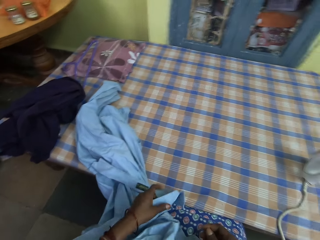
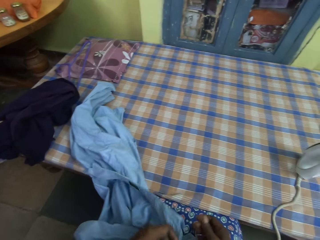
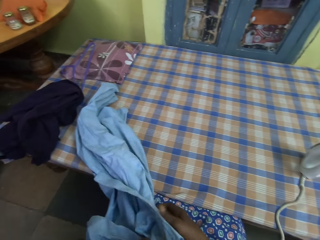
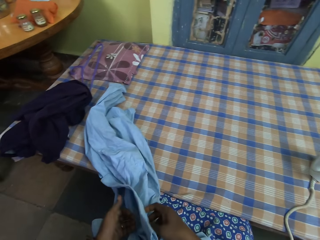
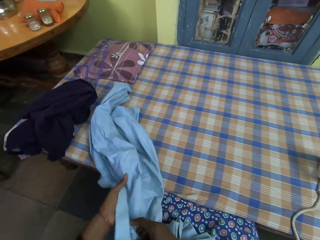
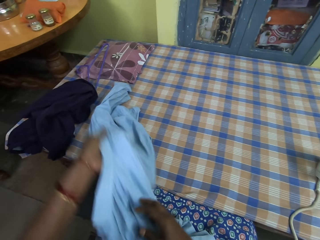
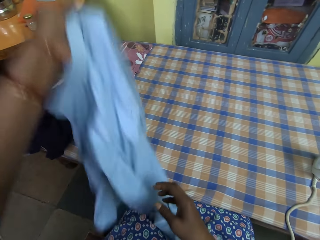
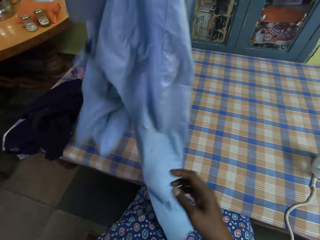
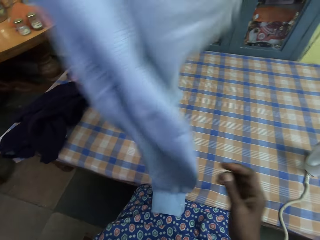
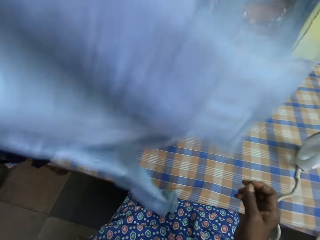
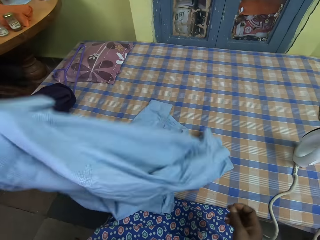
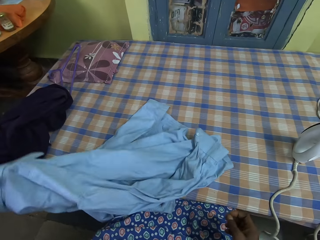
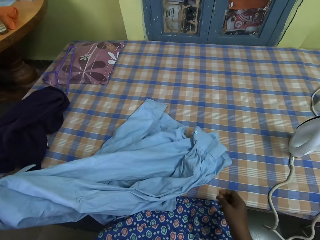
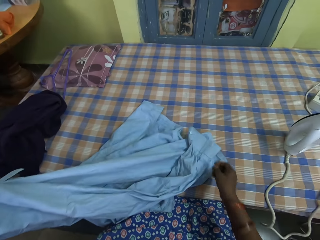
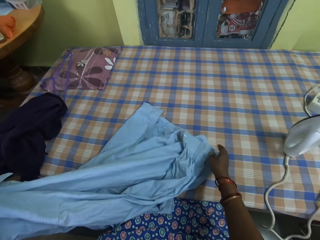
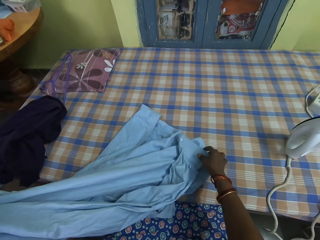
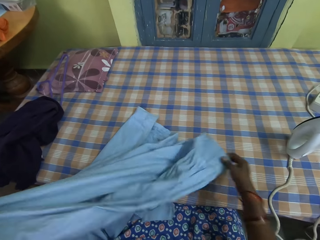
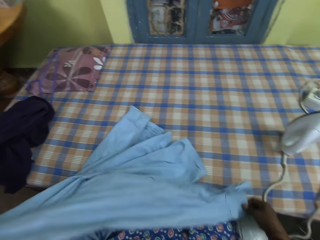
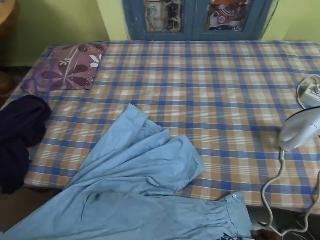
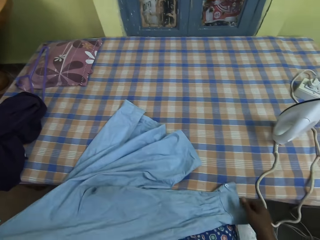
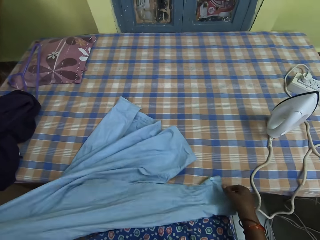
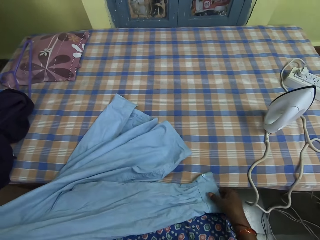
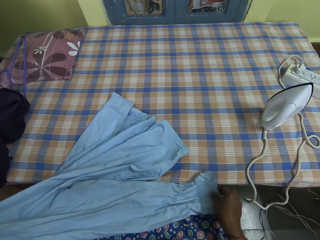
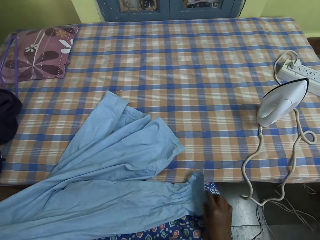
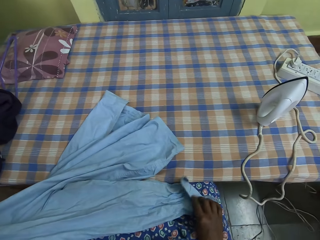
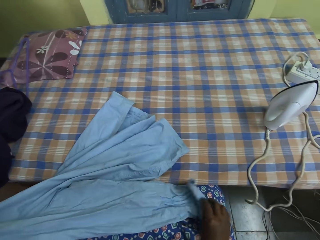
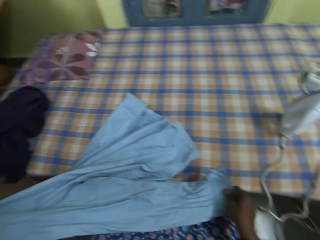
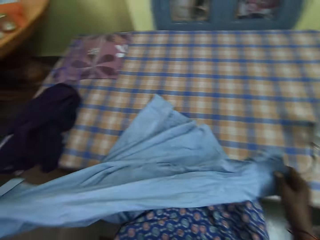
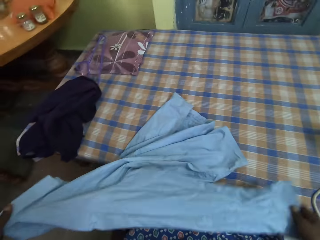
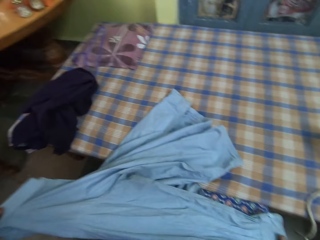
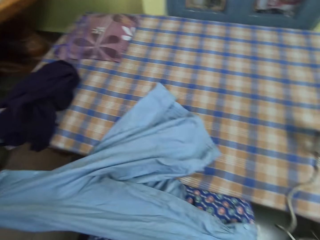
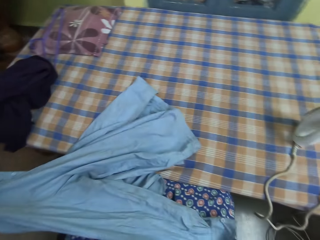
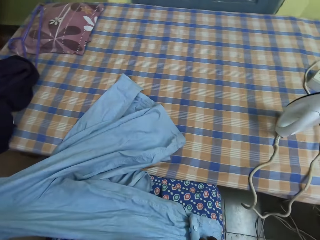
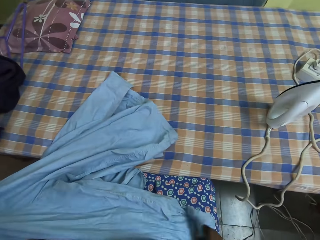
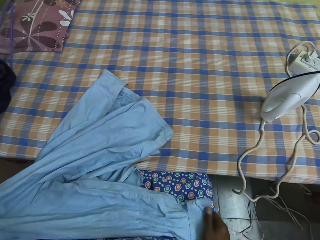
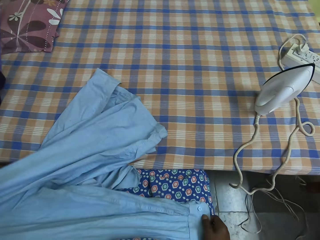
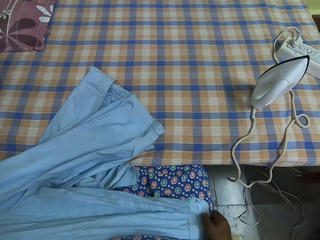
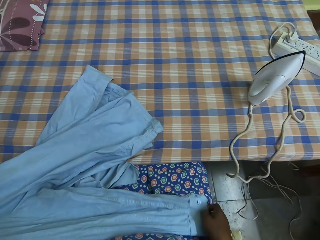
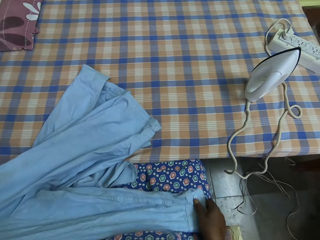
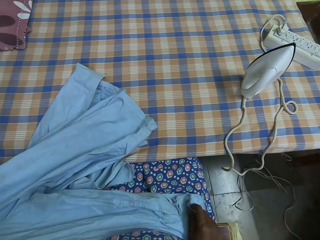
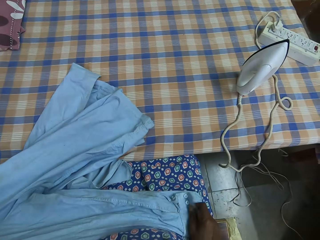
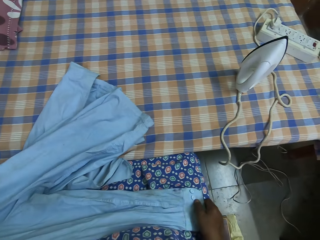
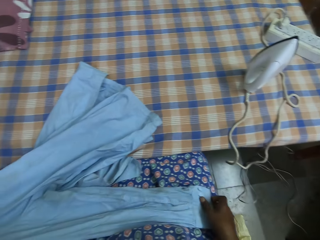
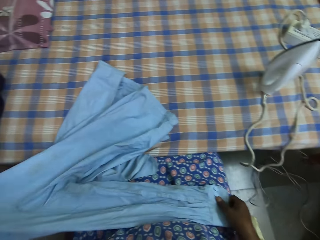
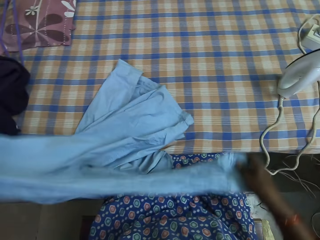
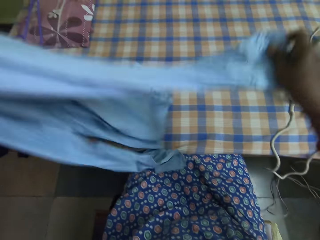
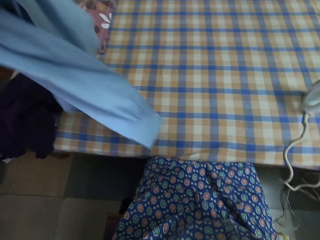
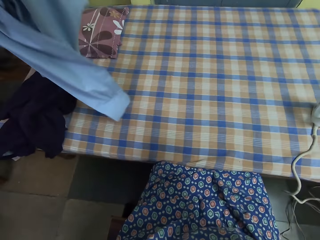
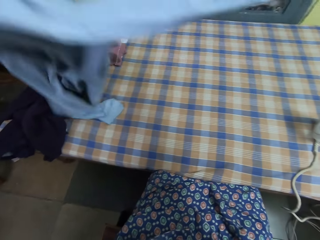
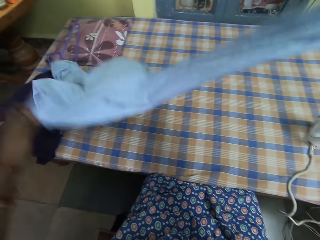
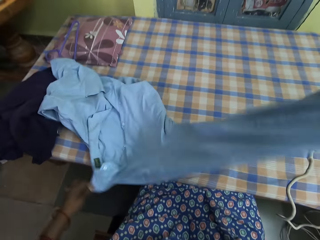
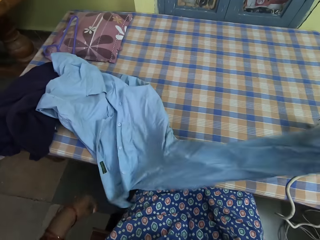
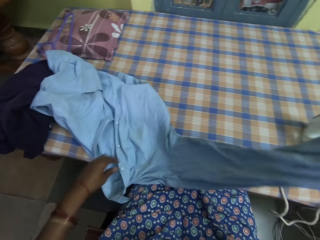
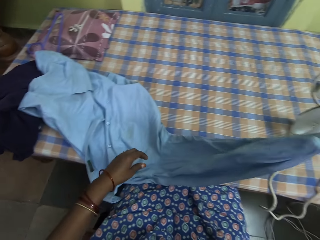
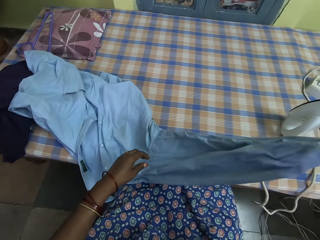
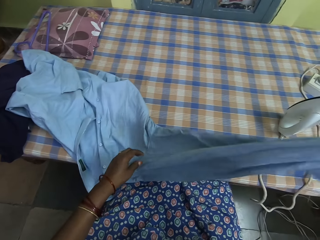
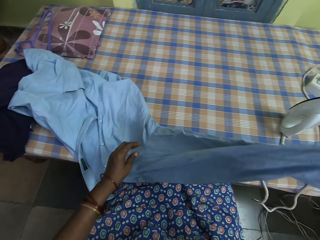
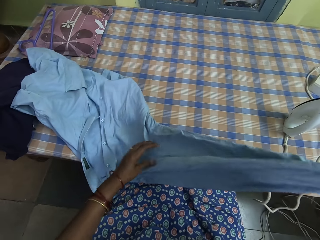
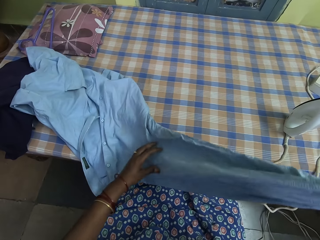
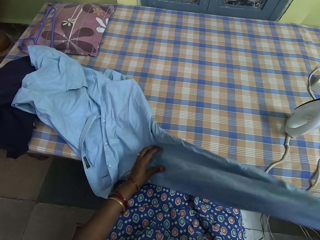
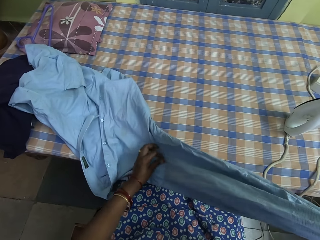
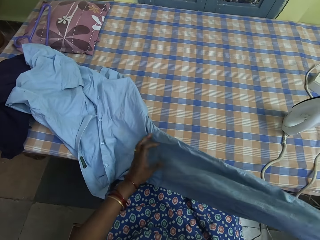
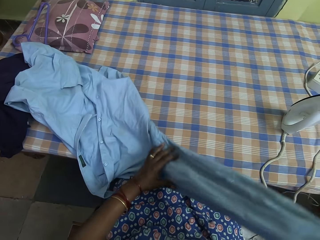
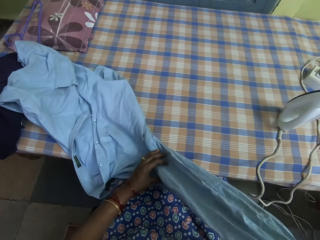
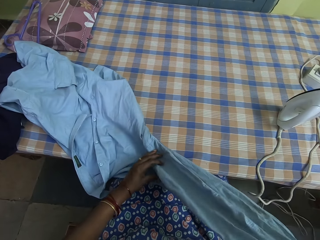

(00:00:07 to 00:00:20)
The camera wearer drops the shirt on her lap with both hands. She picks the shirt from her lap with her left hand. She touches the shirt in her left hand with her right hand. She checks the shirt. She sets out the shirt properly on her lap with both hands. She sets out the shirt properly with both hands.

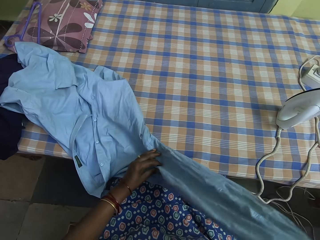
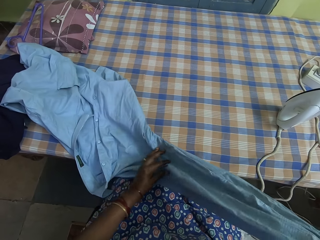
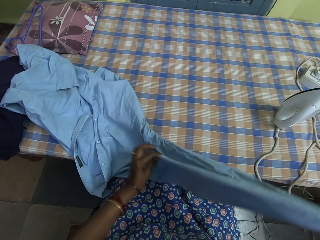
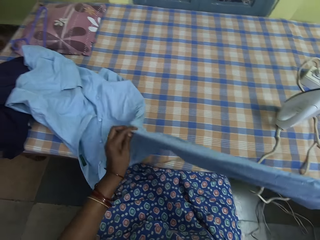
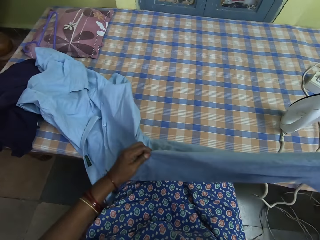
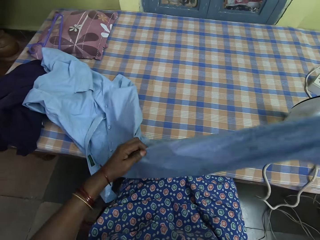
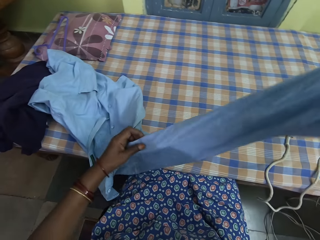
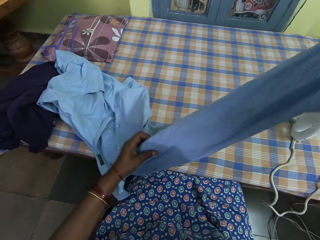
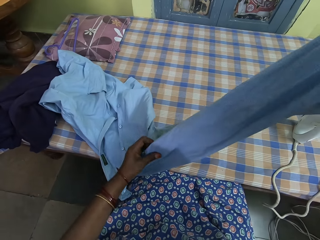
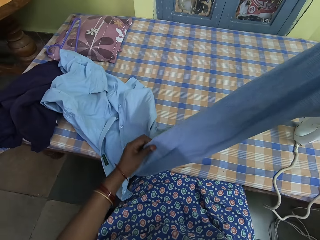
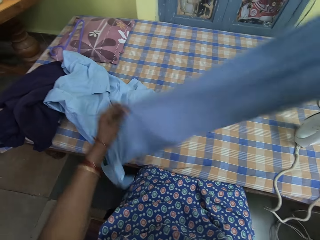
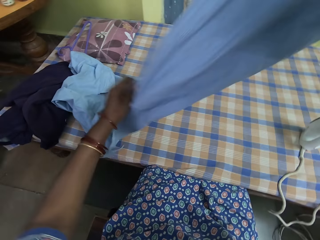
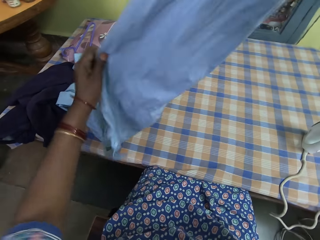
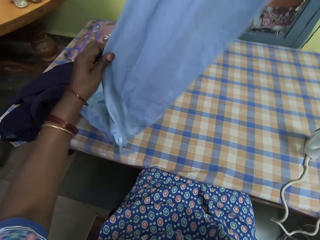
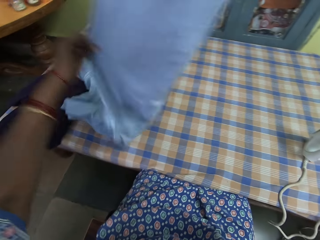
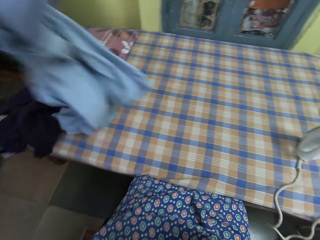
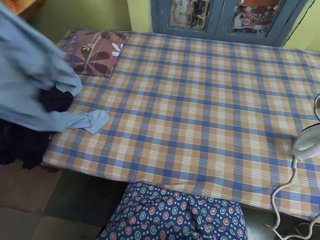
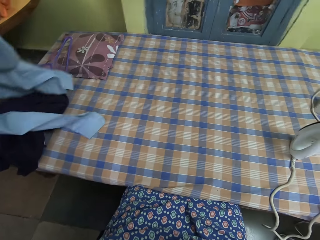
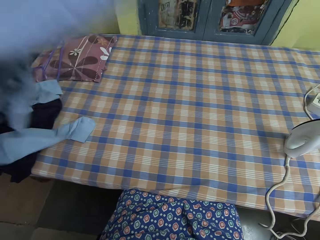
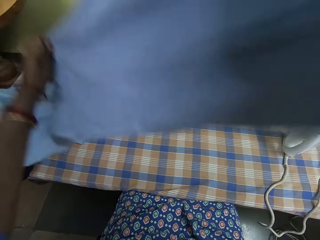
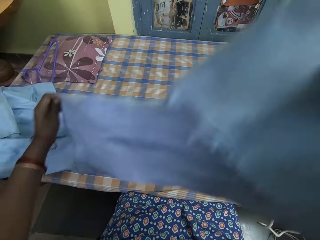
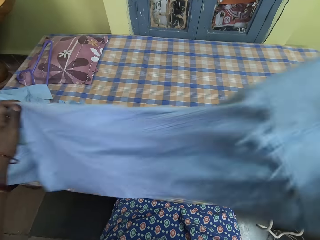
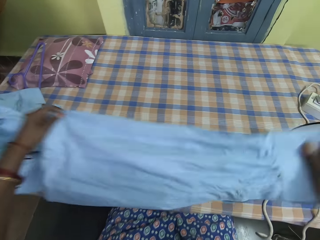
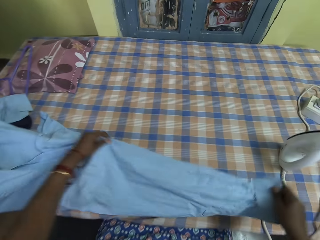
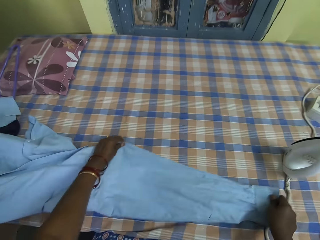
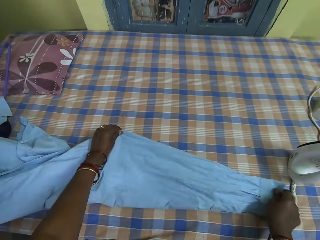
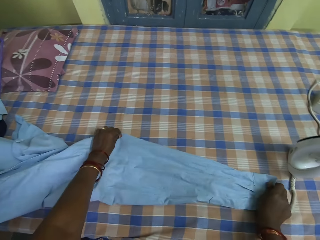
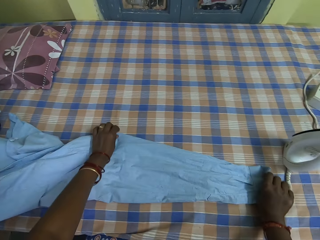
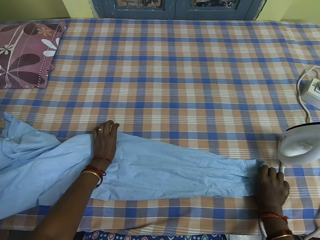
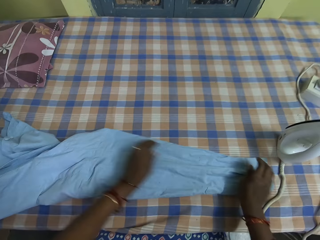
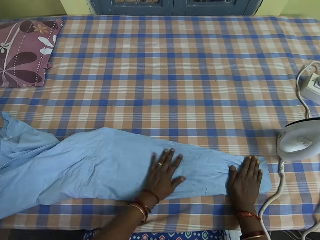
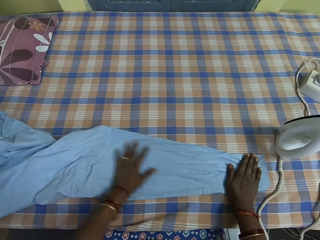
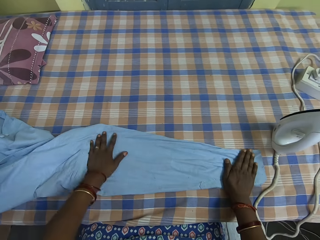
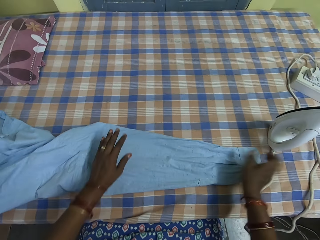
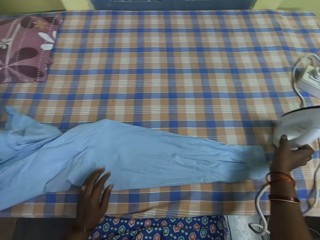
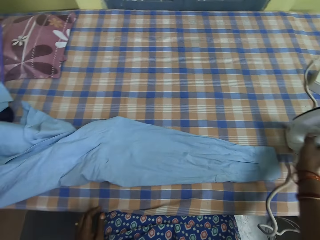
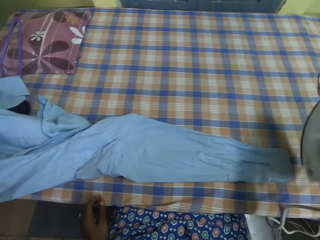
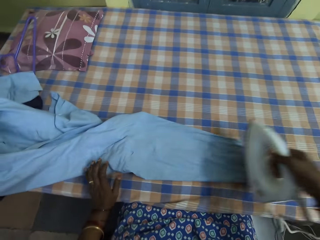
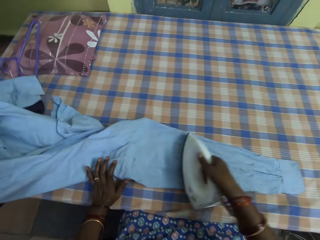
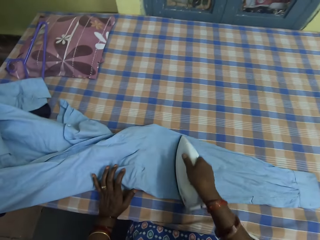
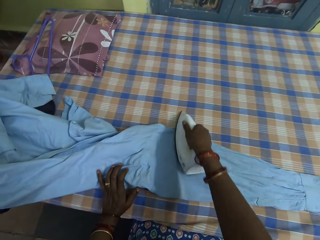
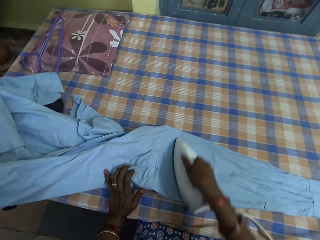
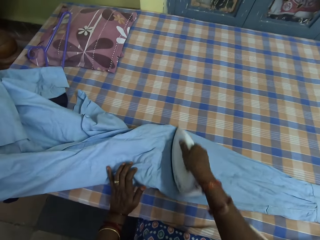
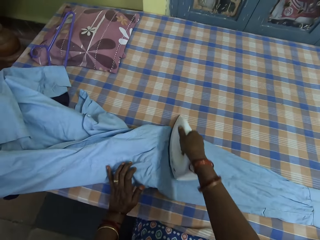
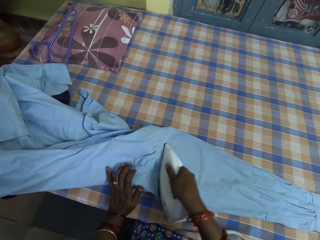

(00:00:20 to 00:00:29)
The camera wearer places the shirt on the table with both hands. She presses the shirt with both hands. She picks the iron from the table with her right hand. She touches the shirt with her left hand. She presses the shirt on the table with the iron in her right hand.
